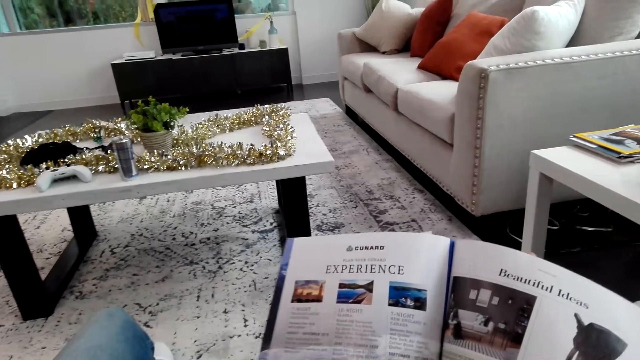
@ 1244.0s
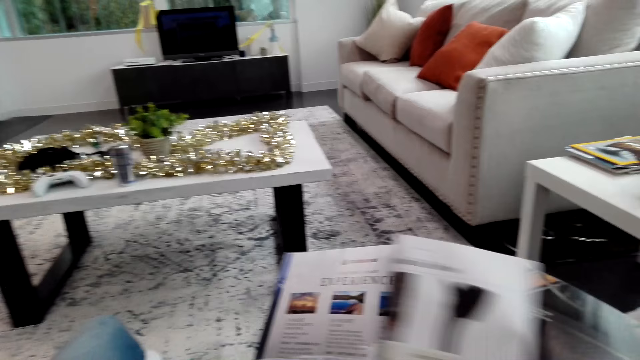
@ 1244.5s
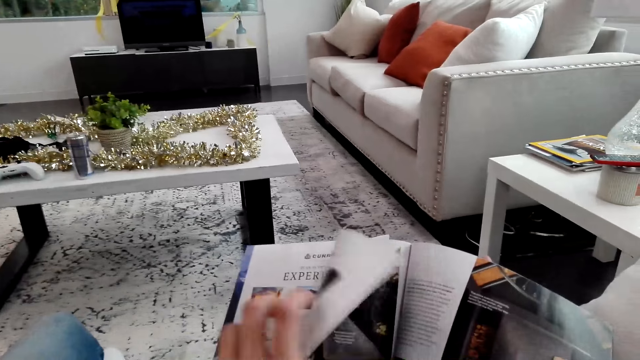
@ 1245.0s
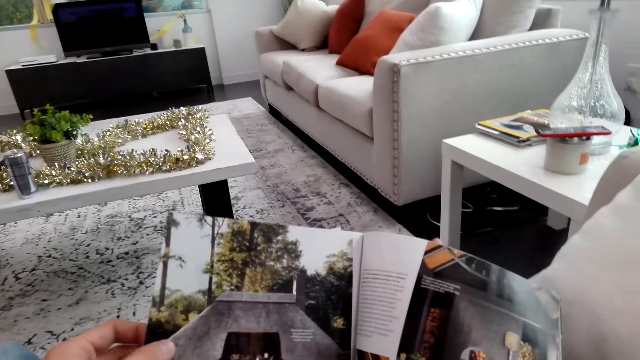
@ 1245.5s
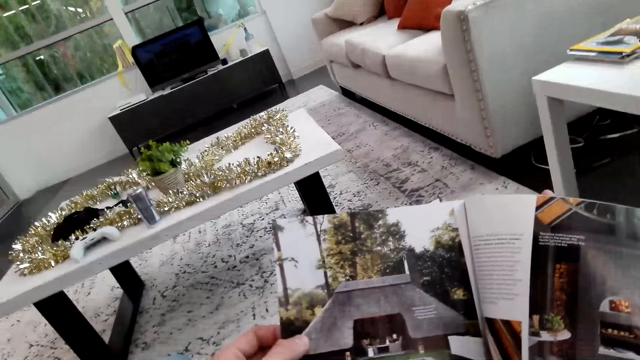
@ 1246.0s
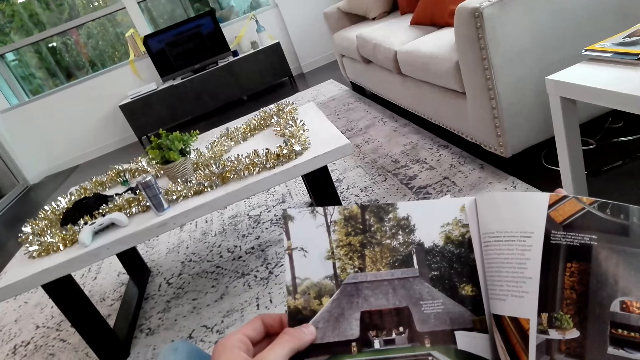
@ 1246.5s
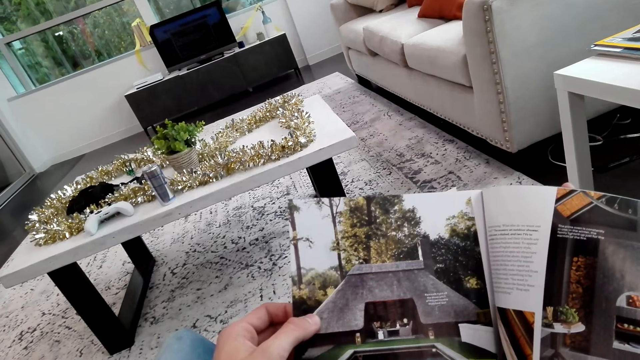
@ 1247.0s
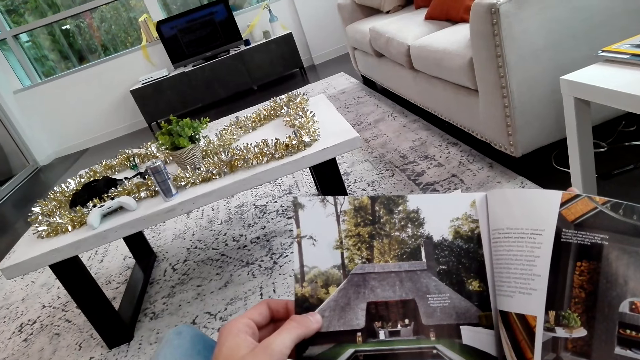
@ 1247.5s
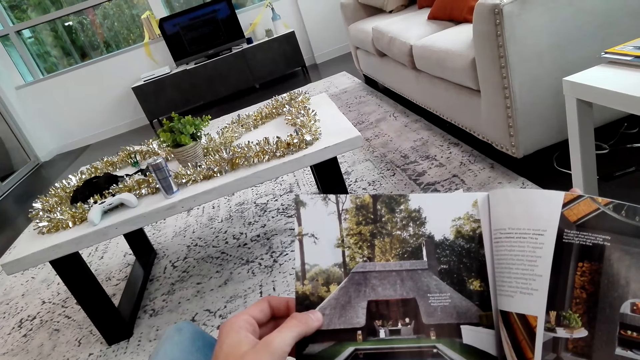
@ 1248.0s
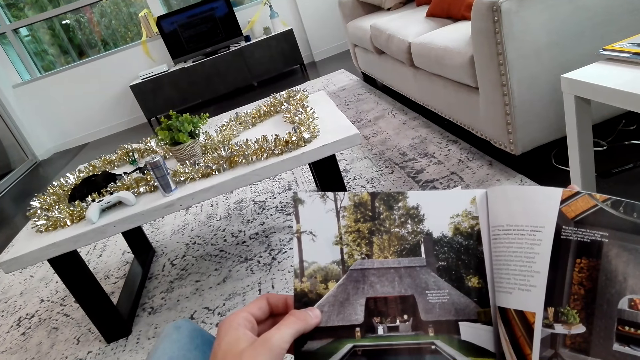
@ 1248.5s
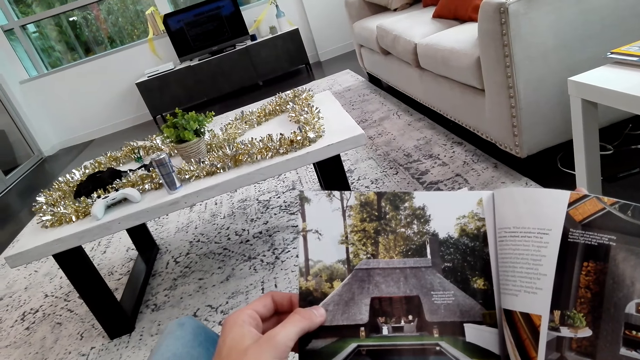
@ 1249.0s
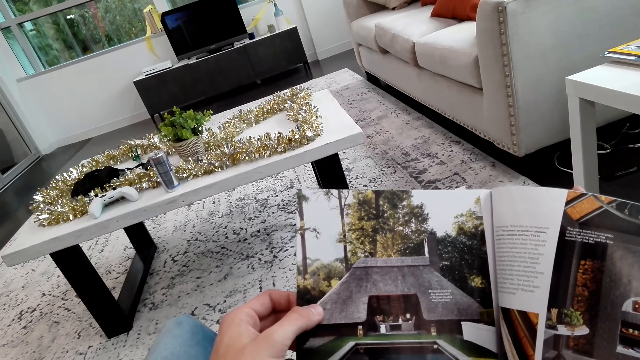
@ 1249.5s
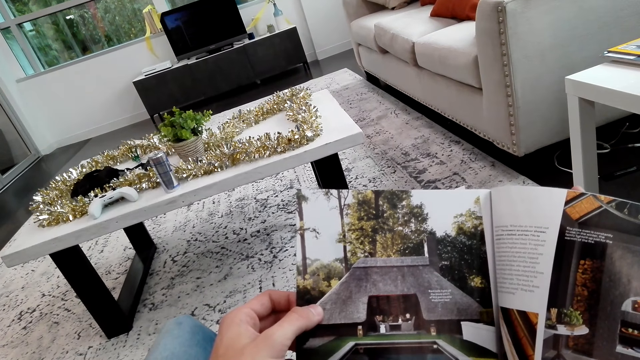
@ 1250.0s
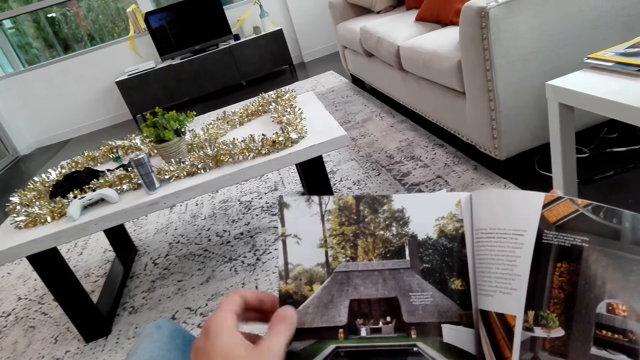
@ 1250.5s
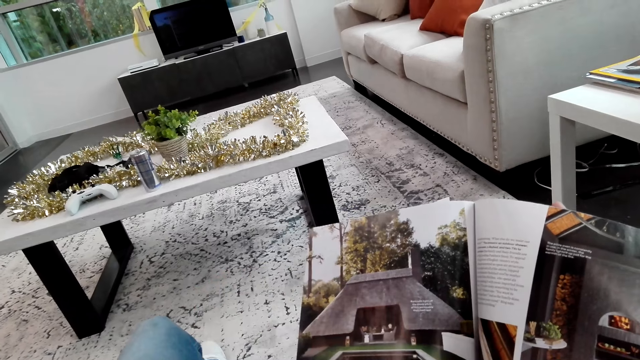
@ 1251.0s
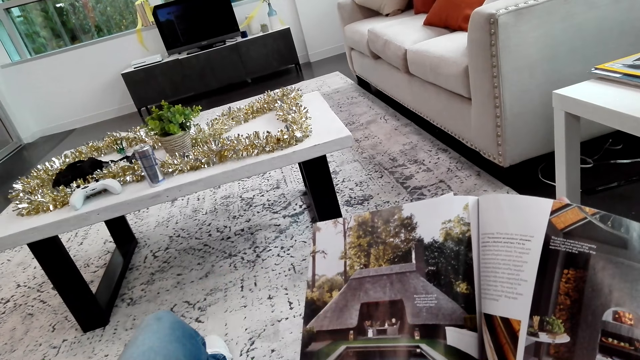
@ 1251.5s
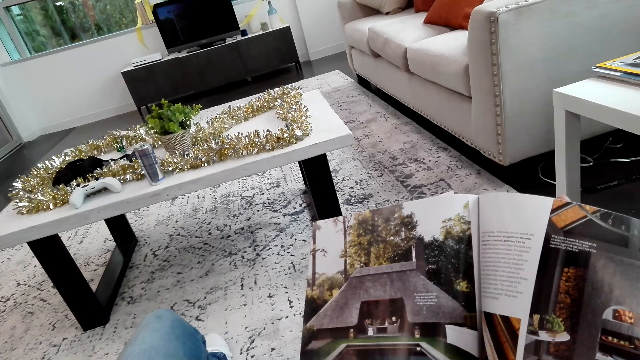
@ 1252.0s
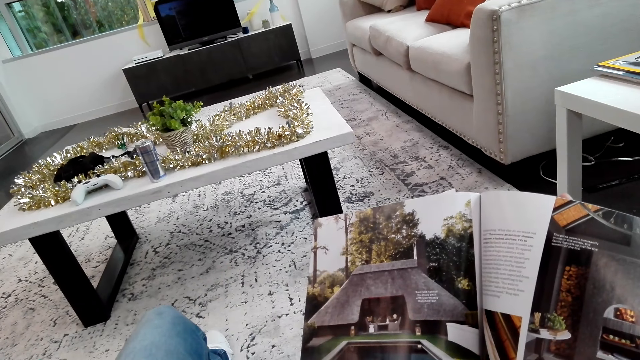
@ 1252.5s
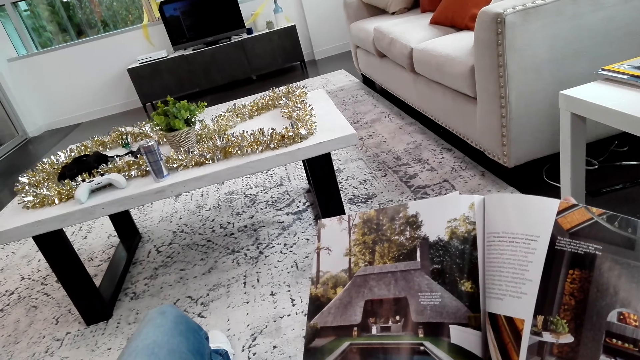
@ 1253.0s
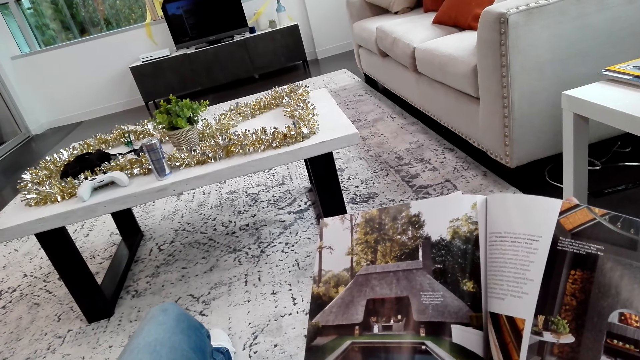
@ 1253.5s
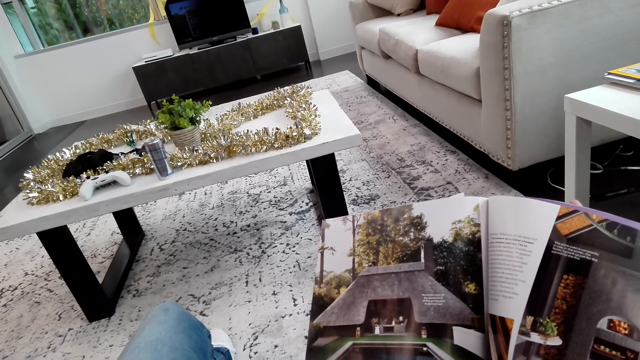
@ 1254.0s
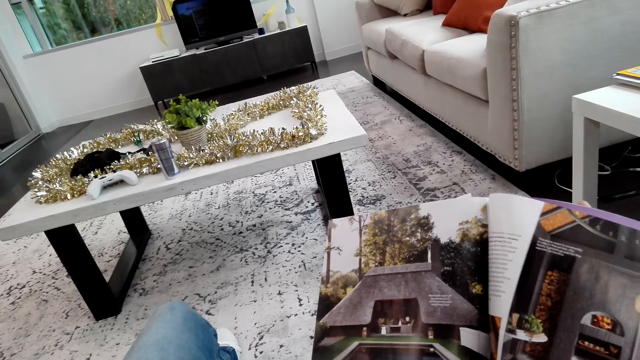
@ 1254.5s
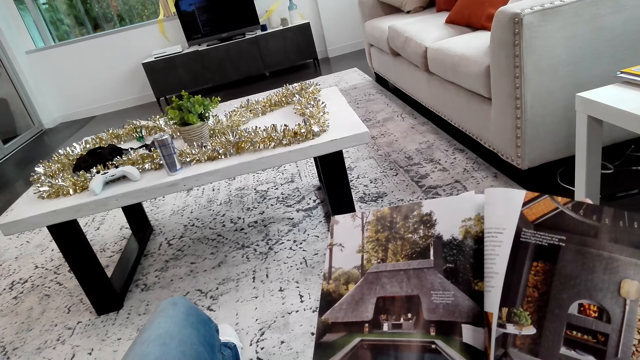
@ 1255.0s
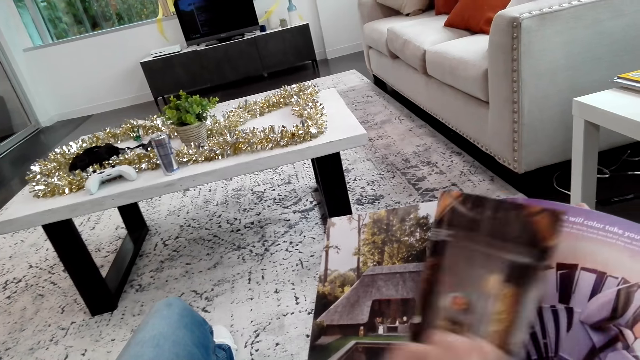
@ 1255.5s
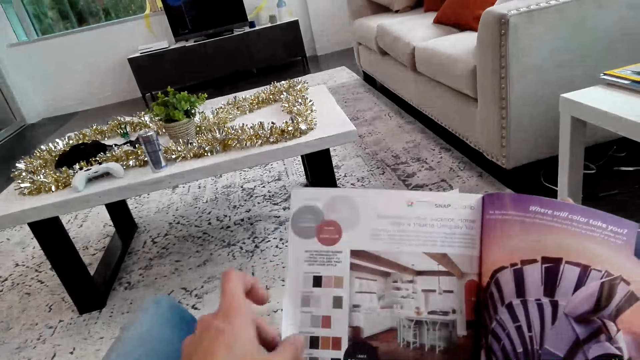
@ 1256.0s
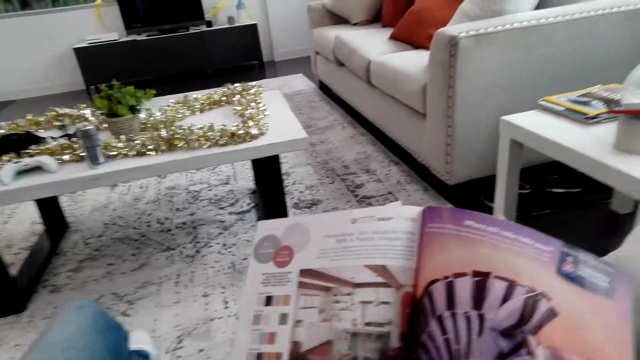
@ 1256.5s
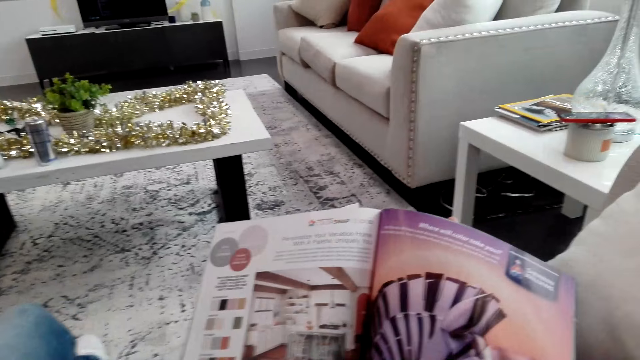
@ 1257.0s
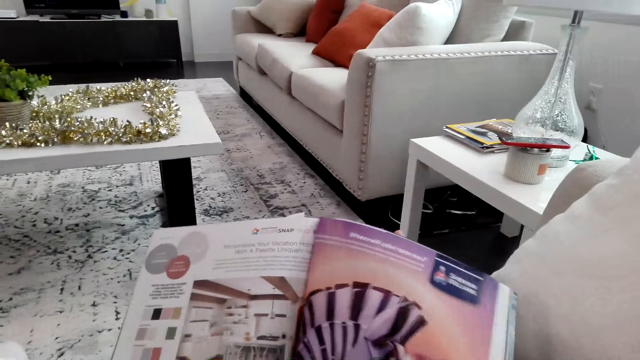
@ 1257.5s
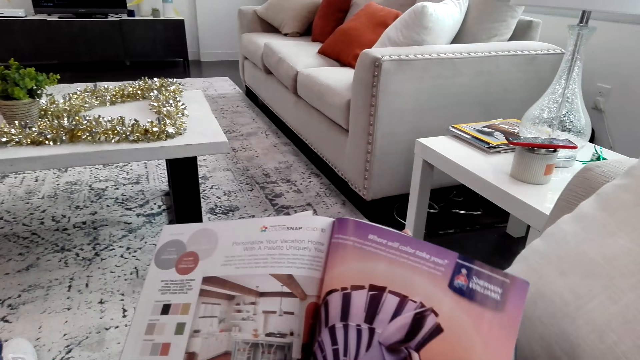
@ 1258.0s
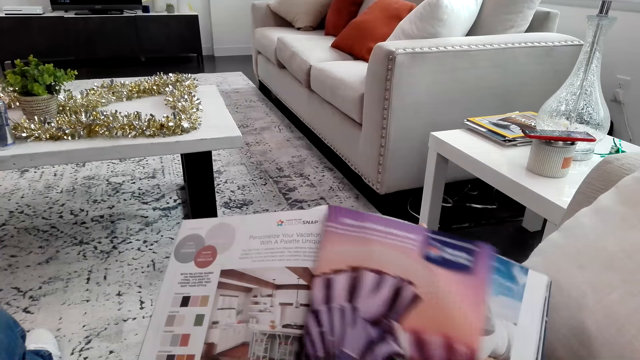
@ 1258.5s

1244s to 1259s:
The camera wearer reads the magazine on the sofa. They open the magazine pages.

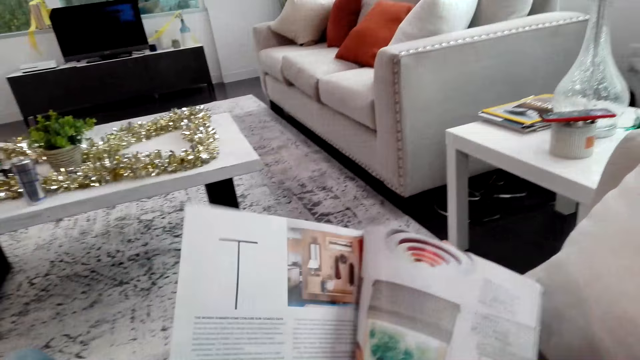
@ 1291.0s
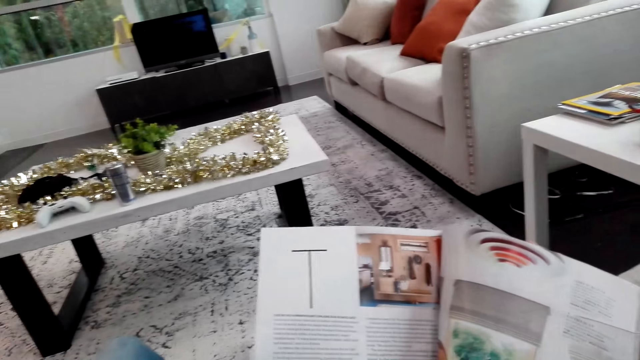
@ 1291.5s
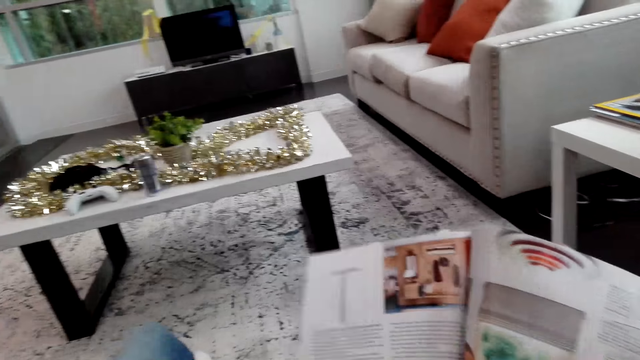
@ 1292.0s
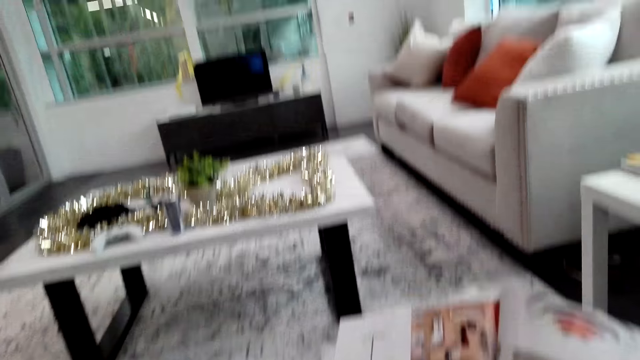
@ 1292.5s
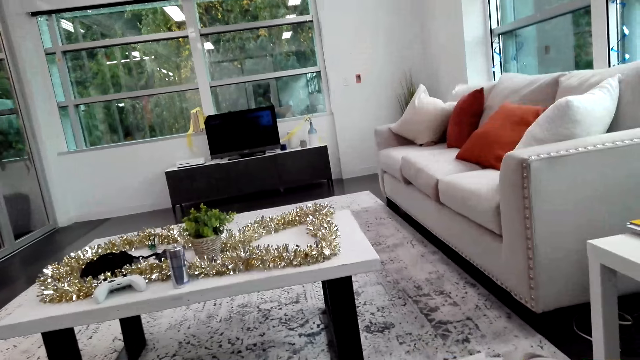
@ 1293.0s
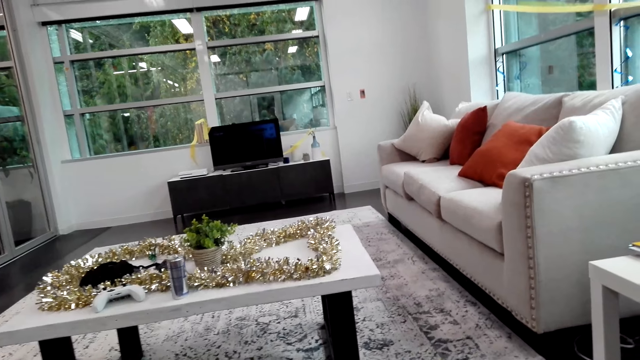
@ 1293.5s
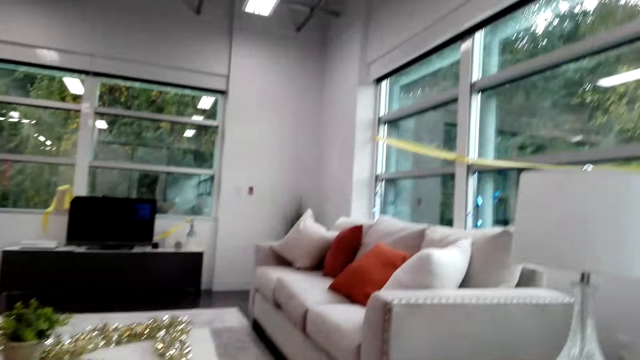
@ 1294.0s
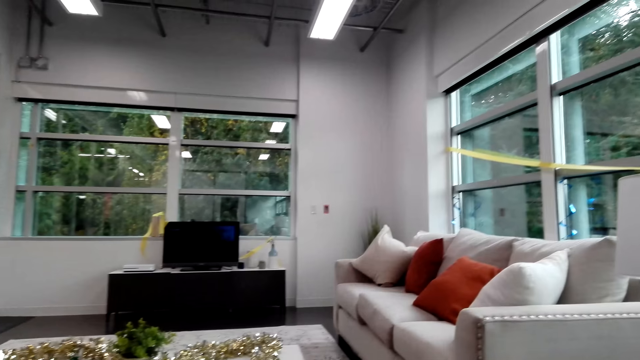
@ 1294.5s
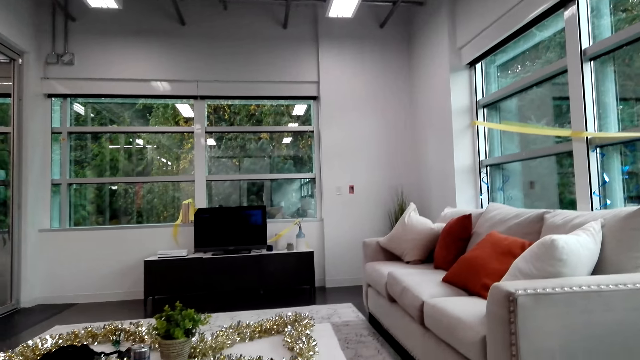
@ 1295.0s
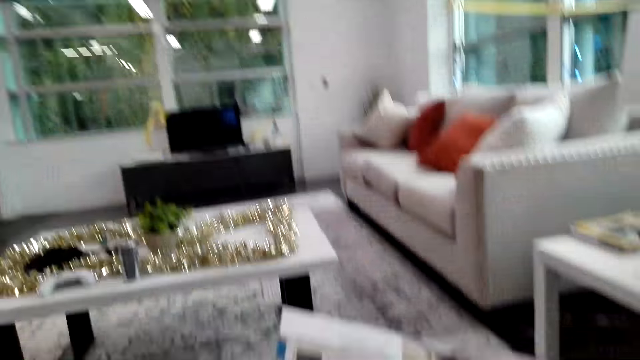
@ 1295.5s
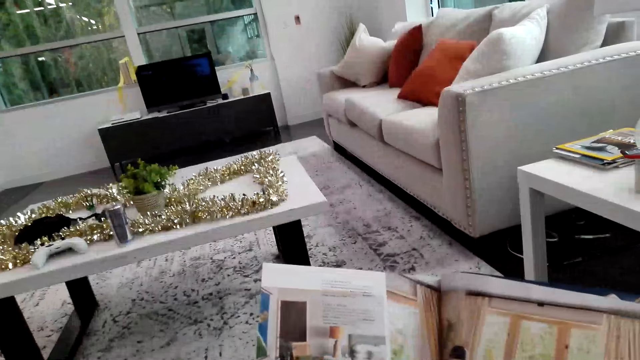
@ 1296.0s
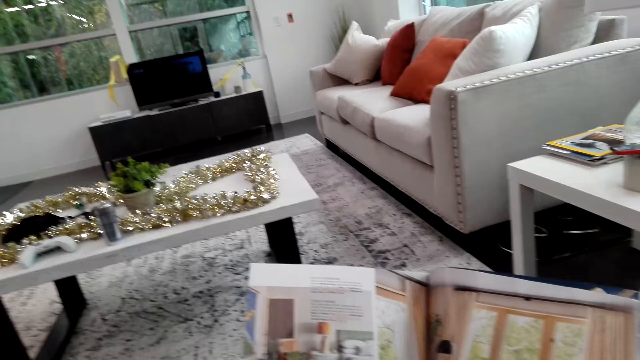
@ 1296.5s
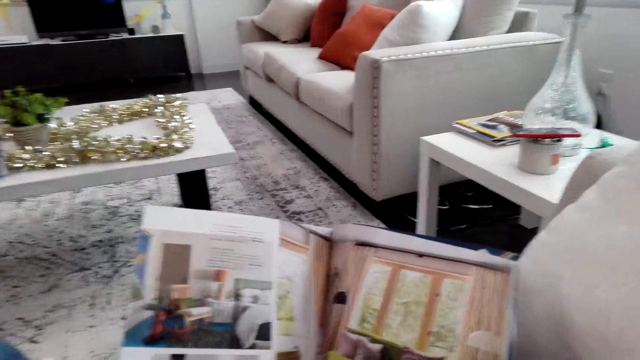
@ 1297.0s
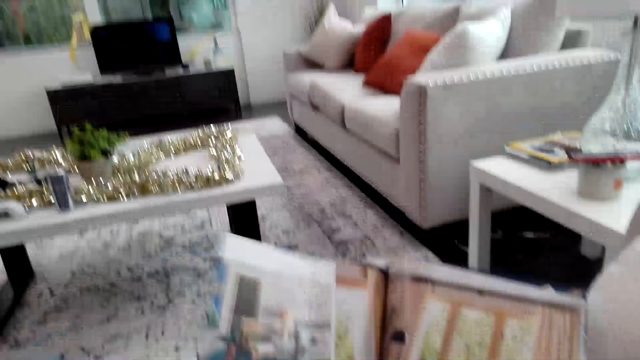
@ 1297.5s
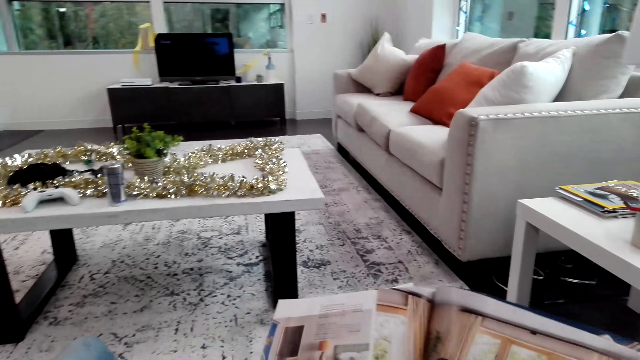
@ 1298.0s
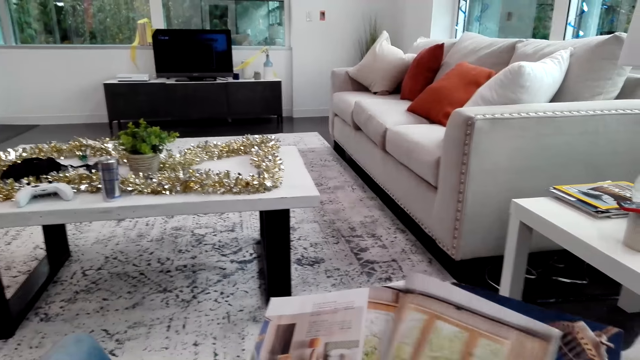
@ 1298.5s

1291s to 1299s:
The camera wearer stares around the house.
